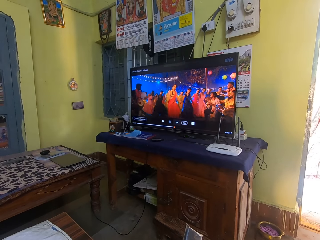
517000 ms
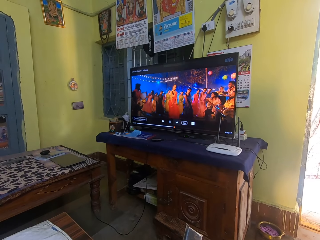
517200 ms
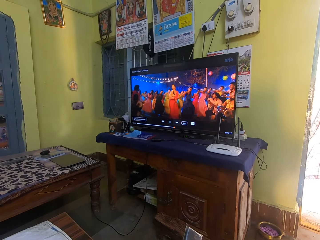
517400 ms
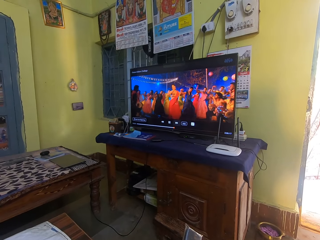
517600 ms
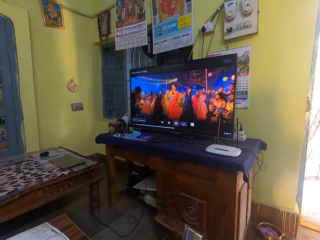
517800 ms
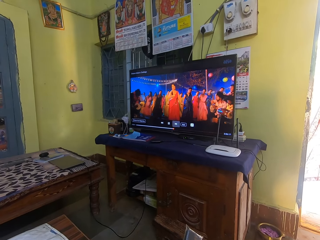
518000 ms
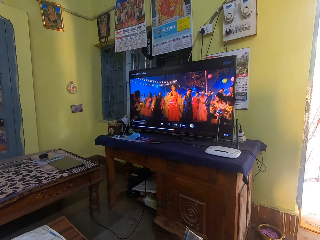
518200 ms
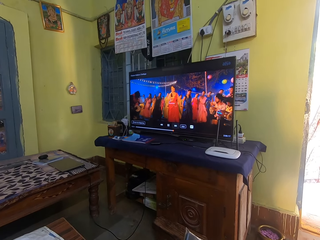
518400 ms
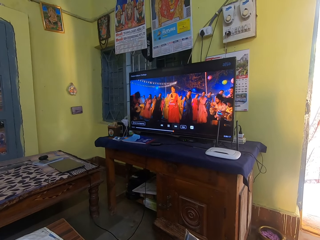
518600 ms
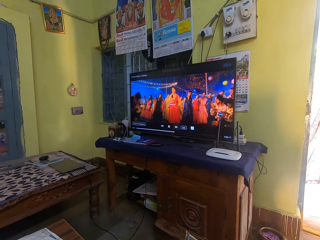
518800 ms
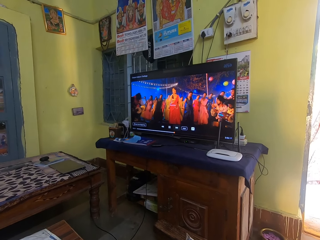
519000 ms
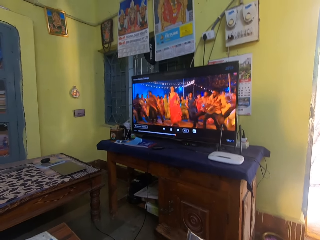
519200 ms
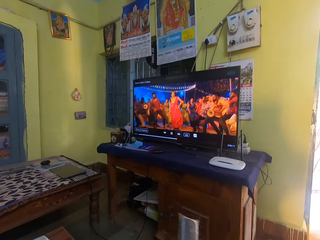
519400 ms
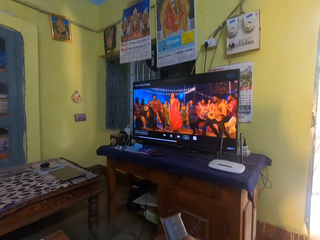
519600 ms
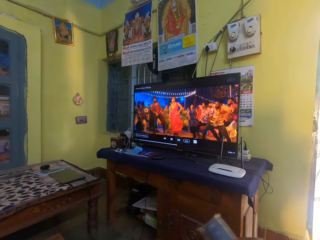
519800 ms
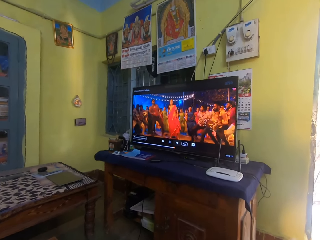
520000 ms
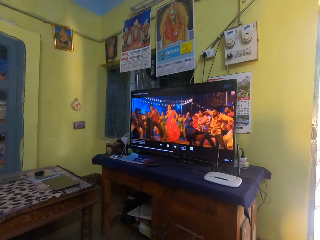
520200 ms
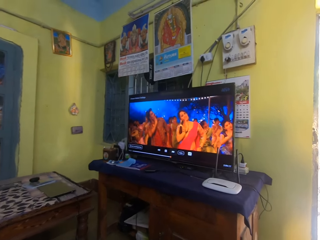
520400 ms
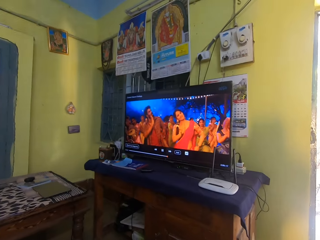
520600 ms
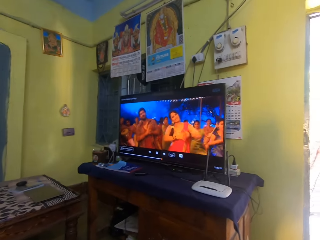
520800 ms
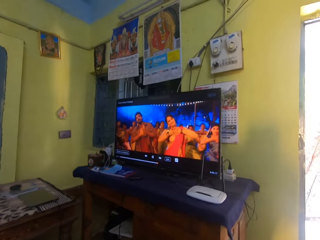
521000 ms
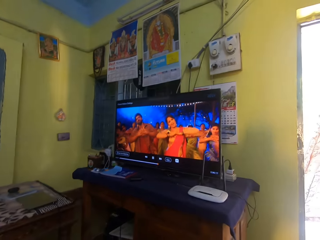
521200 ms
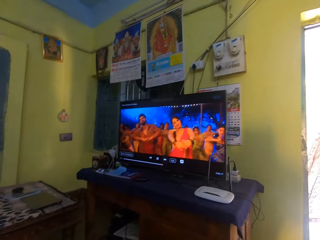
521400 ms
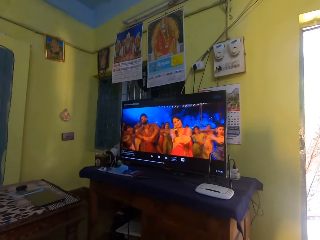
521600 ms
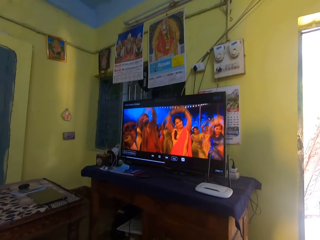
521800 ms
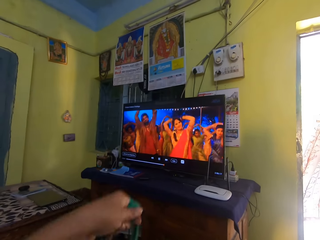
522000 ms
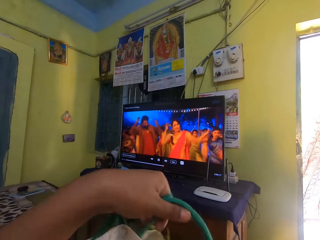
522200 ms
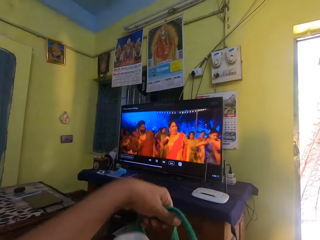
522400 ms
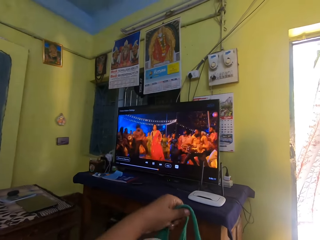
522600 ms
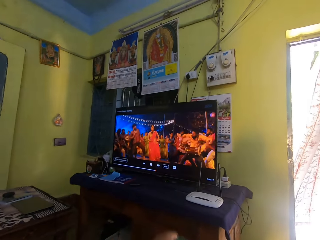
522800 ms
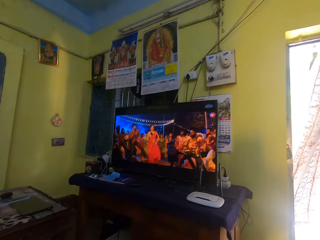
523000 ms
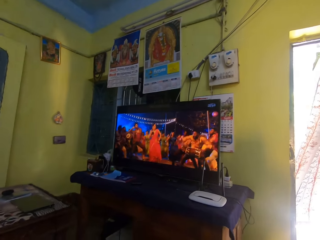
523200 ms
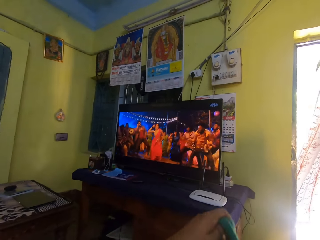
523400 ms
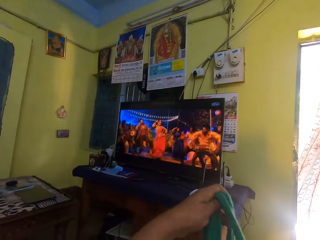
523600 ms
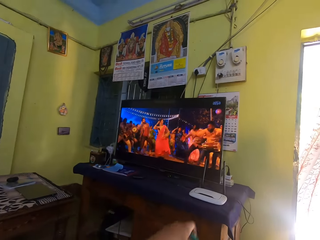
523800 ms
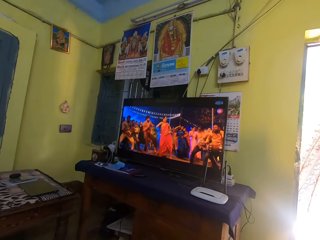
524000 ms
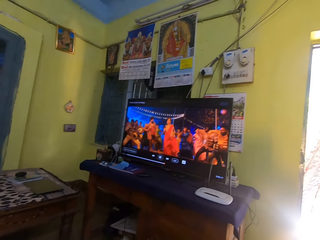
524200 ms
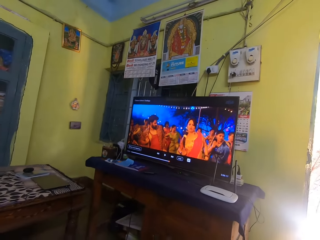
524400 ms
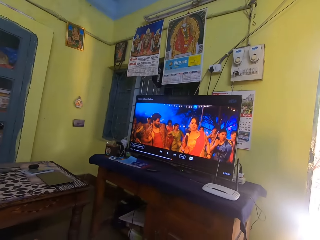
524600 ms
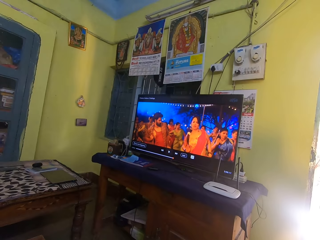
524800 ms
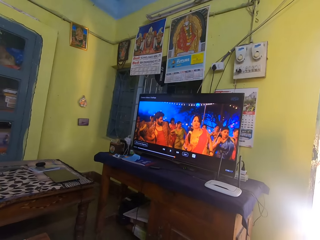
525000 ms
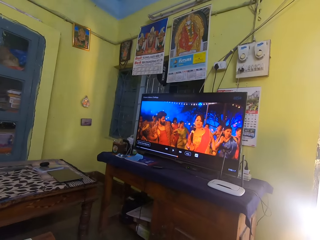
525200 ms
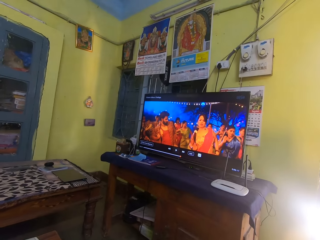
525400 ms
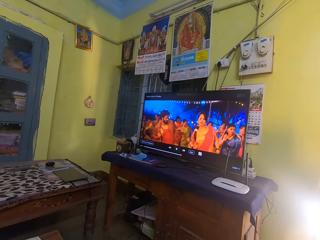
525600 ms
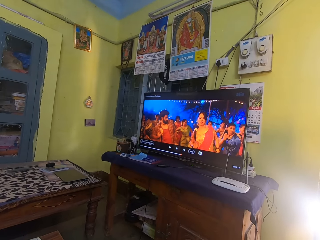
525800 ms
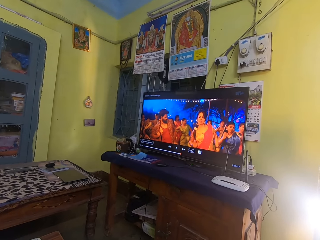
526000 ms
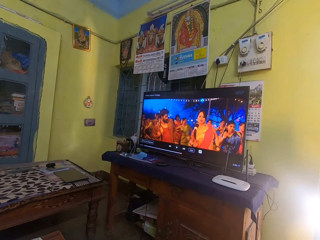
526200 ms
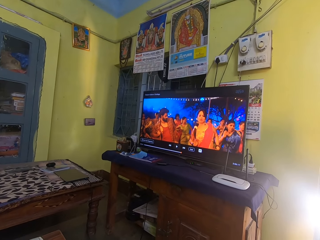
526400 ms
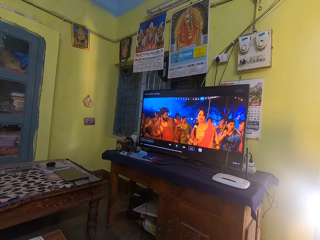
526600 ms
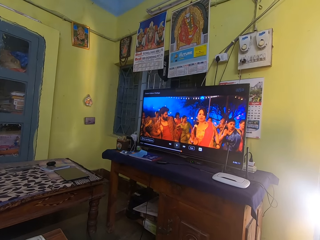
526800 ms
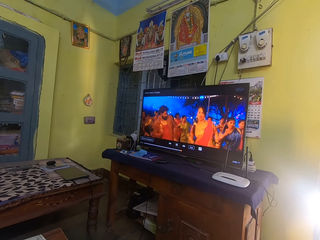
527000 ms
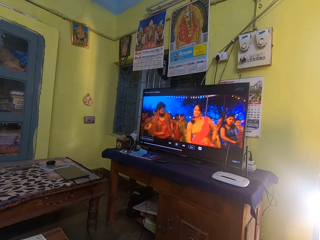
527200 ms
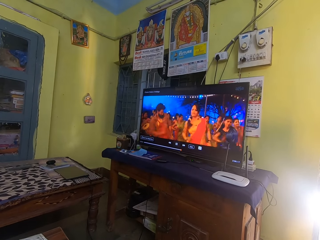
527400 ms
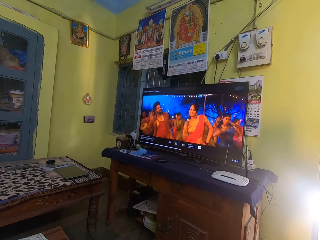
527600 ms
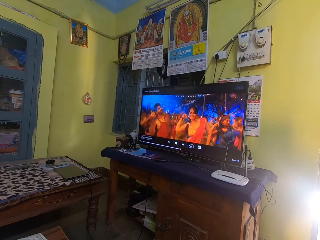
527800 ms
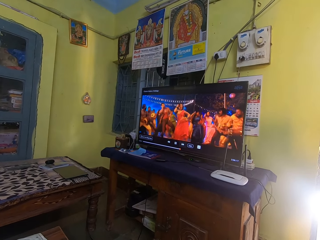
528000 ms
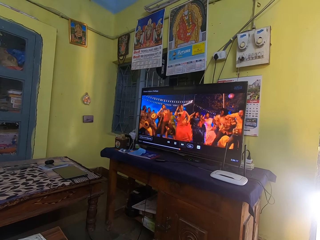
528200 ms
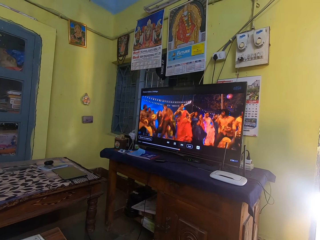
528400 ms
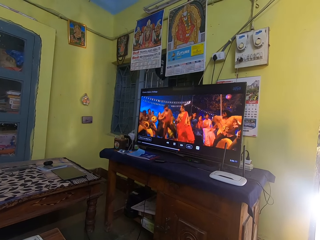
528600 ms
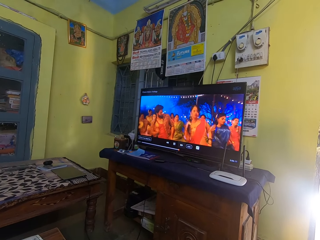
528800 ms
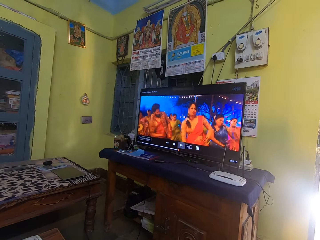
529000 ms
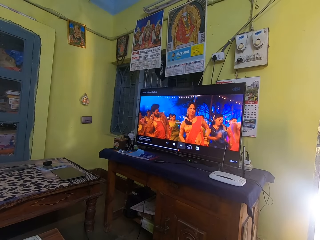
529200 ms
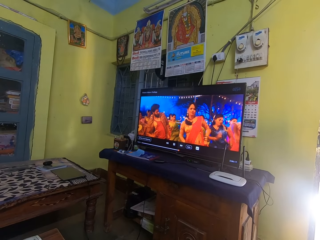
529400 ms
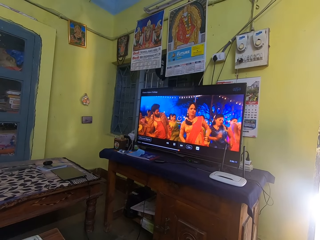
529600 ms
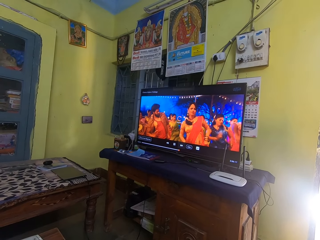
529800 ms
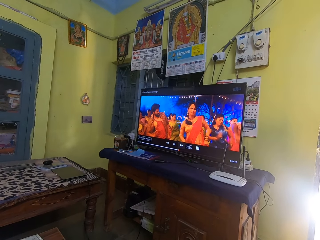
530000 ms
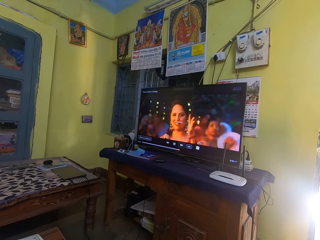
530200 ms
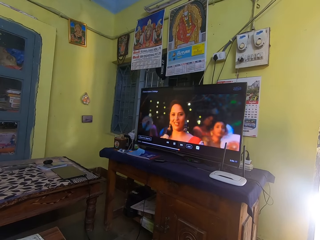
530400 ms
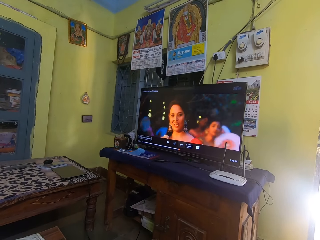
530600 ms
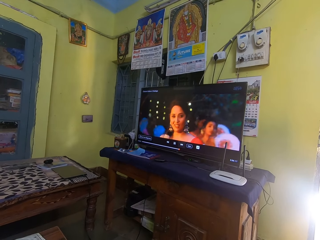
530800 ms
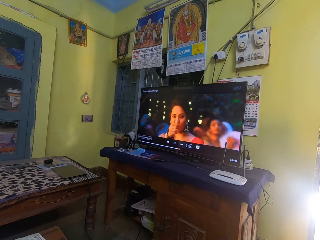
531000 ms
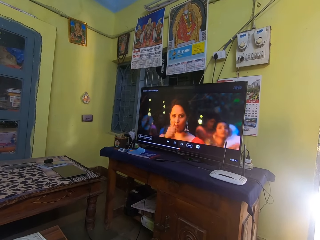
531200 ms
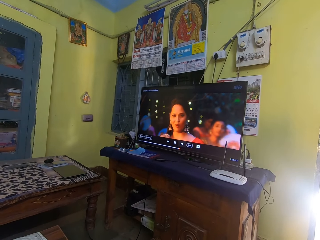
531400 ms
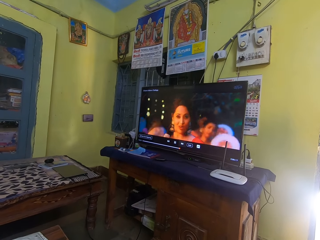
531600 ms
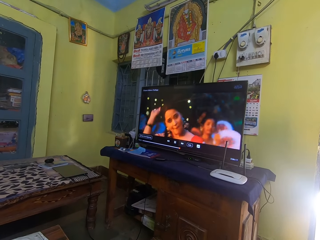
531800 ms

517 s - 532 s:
The camera wearer moves the hands. They lift a hand. They drop the hand. They watch television.

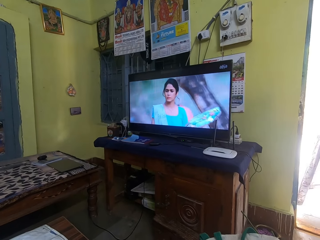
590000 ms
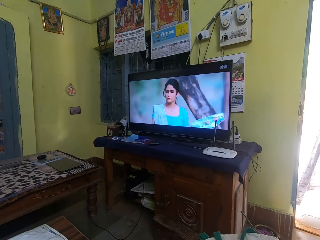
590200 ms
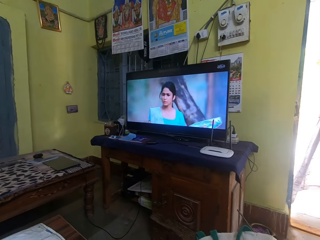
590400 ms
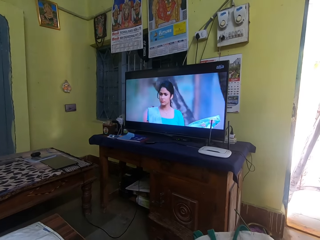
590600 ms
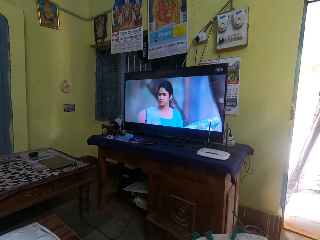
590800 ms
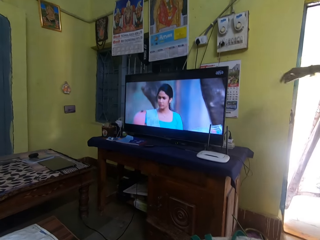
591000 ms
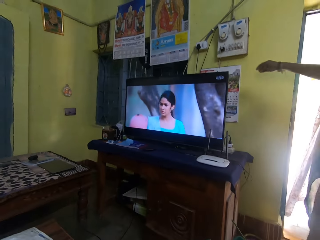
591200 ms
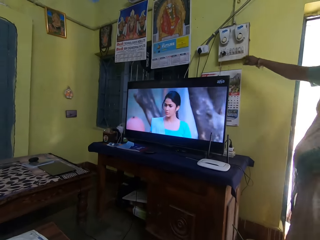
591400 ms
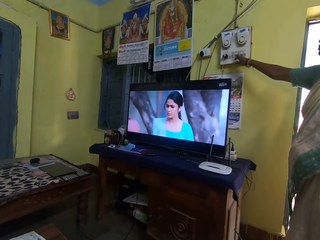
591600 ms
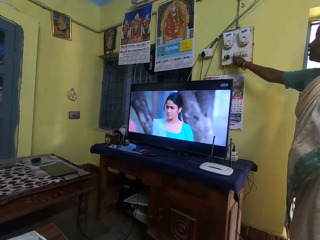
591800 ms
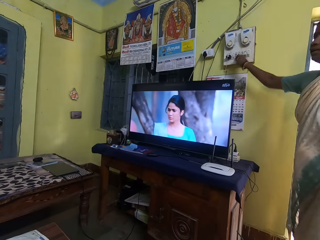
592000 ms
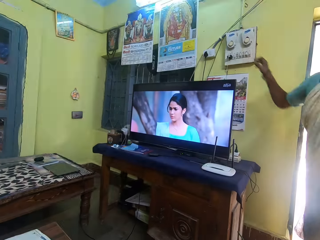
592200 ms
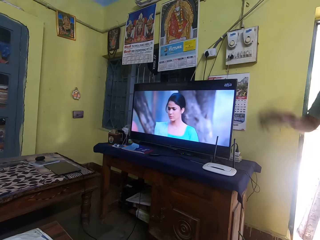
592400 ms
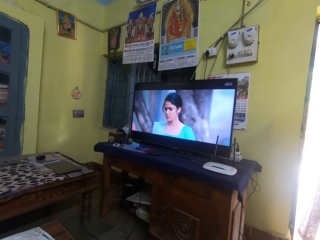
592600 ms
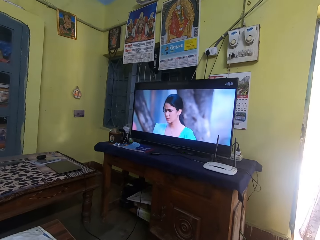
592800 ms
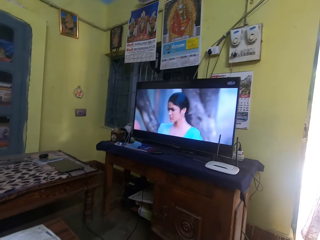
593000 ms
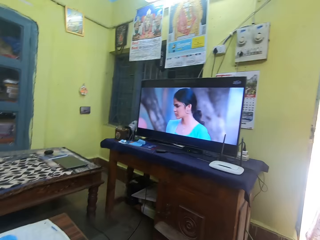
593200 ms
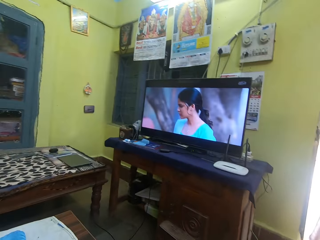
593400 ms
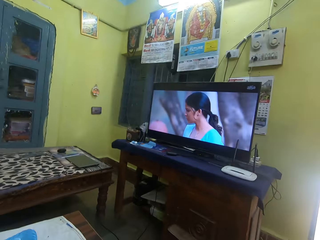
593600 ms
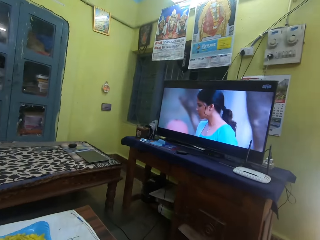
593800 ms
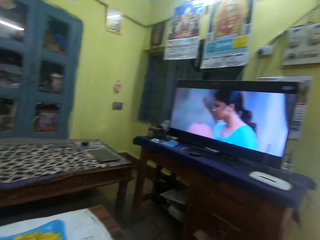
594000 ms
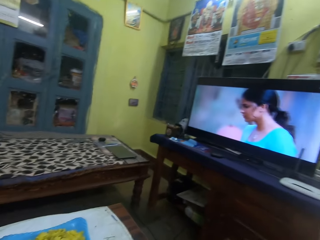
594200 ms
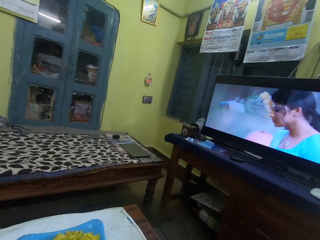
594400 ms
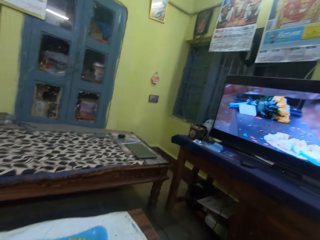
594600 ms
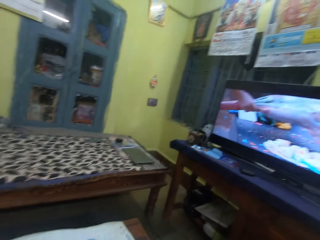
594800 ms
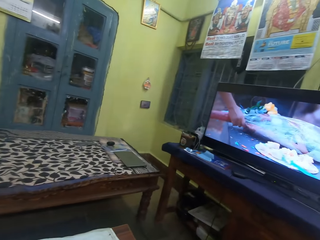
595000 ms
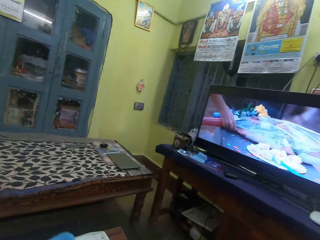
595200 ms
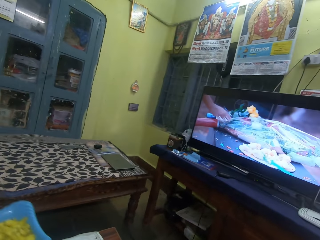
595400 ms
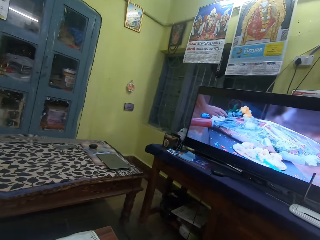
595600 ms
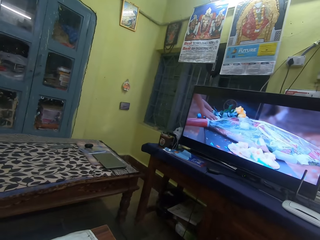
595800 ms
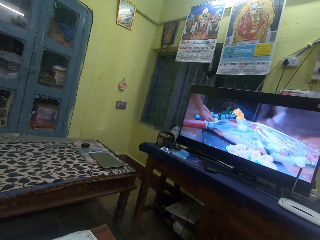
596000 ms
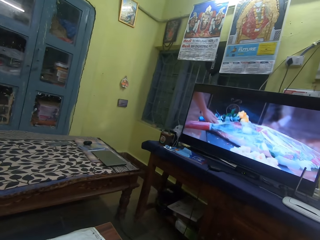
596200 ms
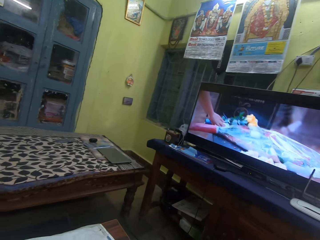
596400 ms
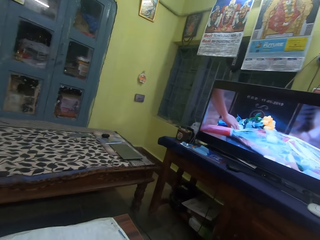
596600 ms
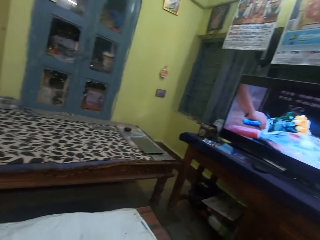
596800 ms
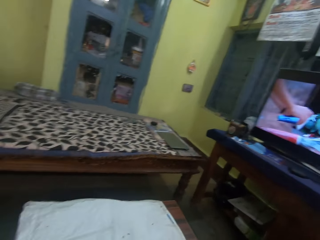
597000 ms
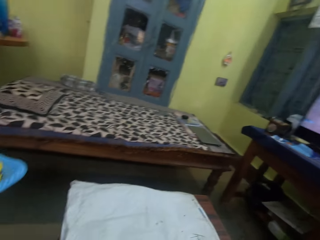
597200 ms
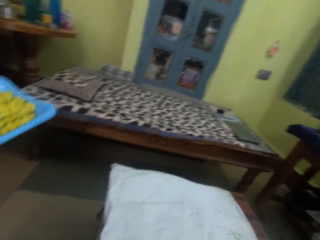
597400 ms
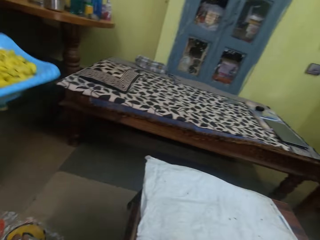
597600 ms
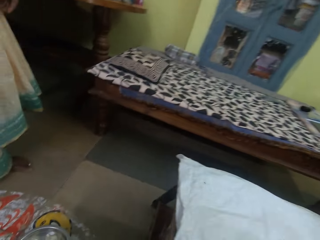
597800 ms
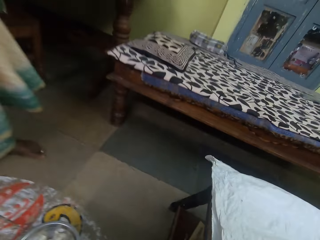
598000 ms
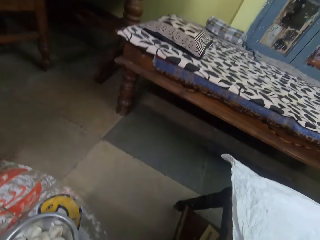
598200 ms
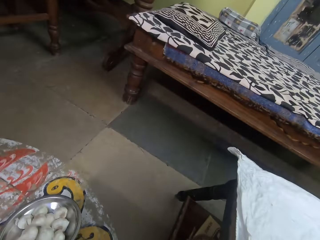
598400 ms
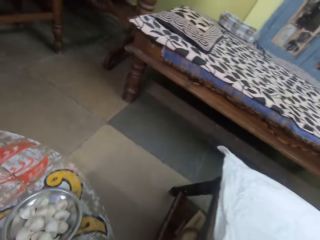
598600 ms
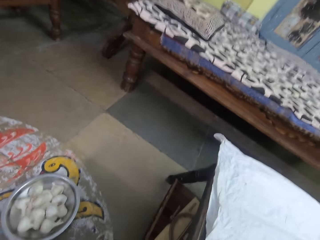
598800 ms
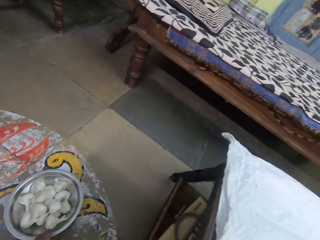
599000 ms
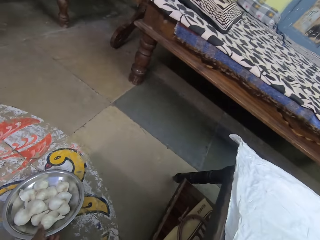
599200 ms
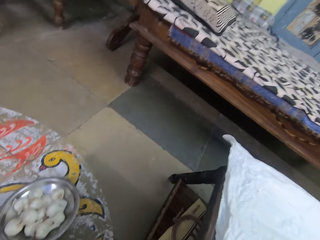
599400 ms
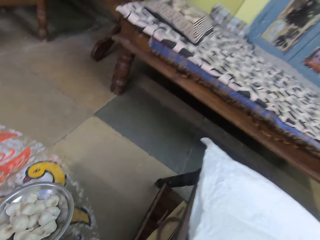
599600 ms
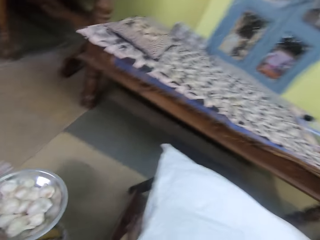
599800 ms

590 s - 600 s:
A person switches lights on. The camera wearer looks around. They look around the room. They pick a bowl of garlic.
